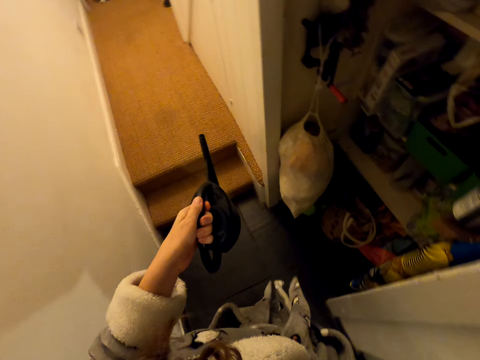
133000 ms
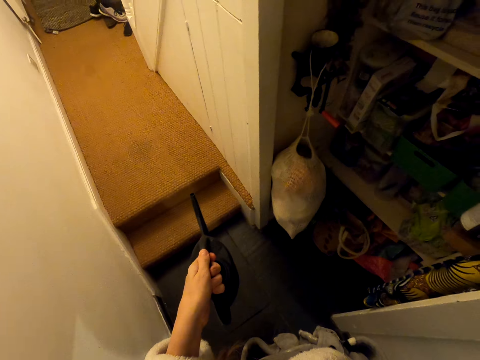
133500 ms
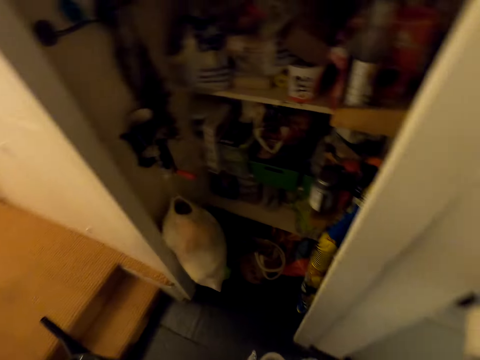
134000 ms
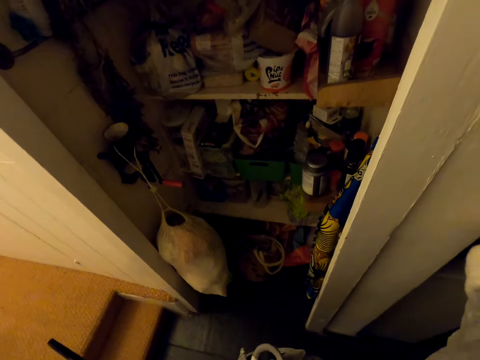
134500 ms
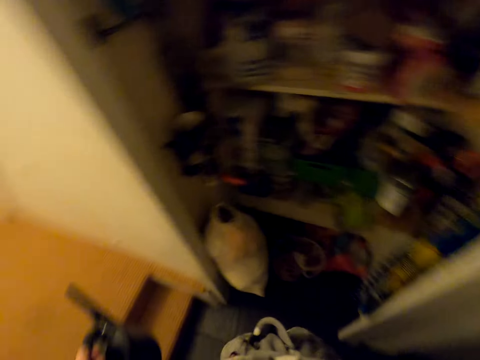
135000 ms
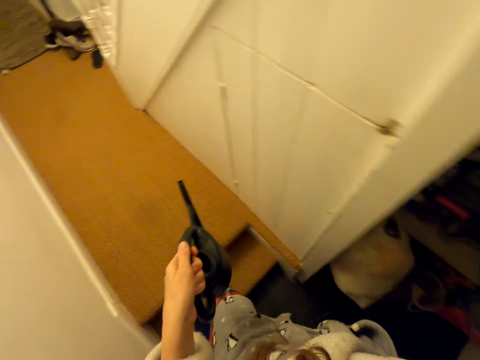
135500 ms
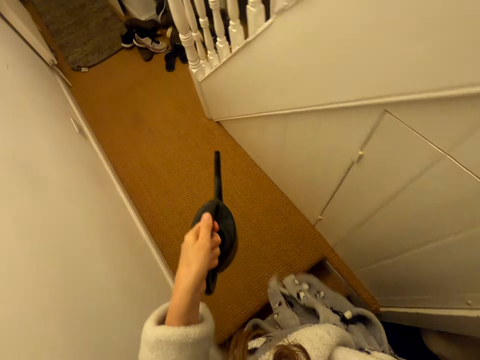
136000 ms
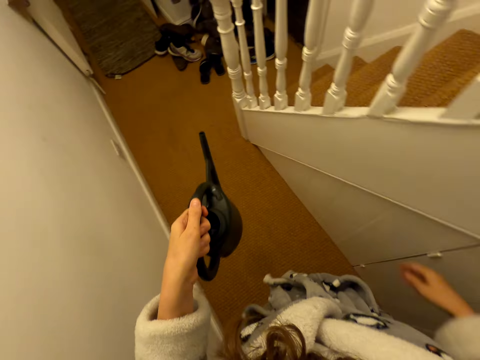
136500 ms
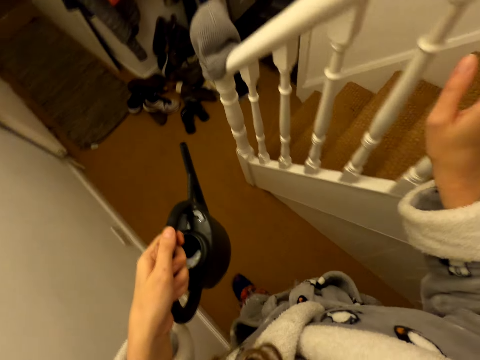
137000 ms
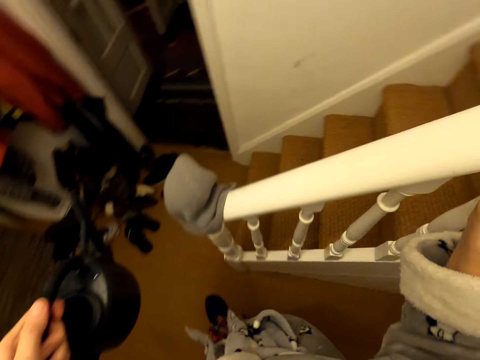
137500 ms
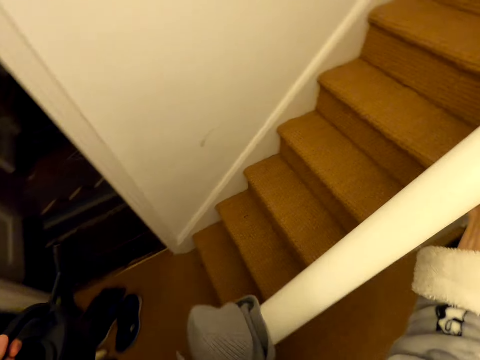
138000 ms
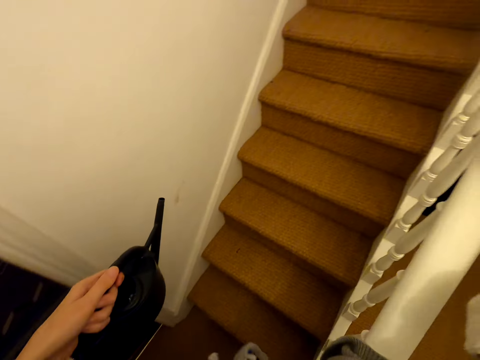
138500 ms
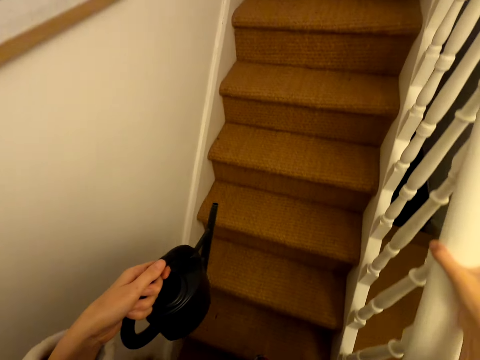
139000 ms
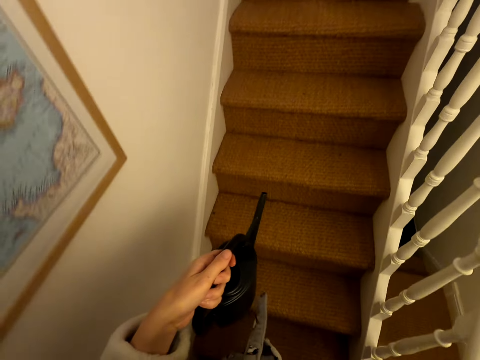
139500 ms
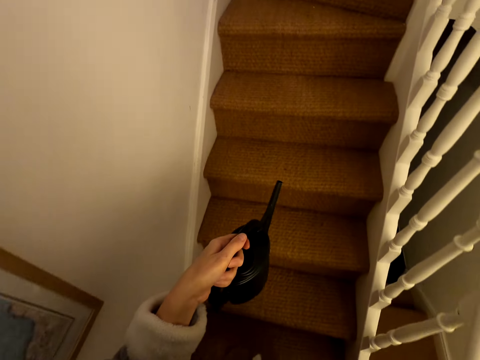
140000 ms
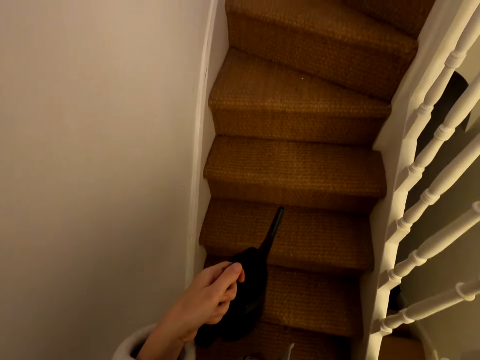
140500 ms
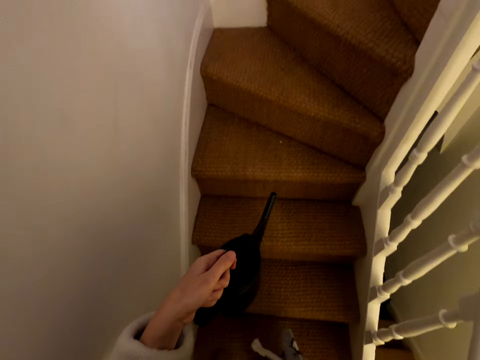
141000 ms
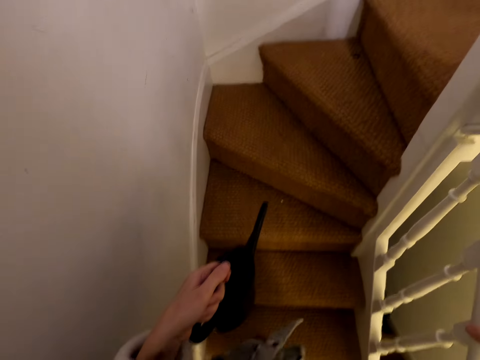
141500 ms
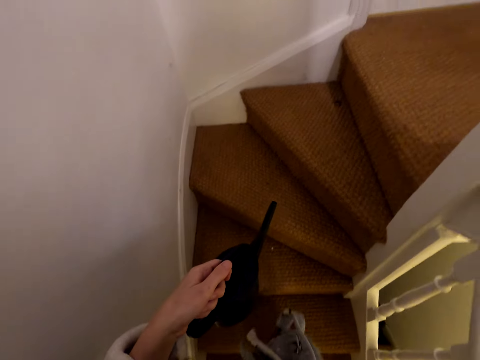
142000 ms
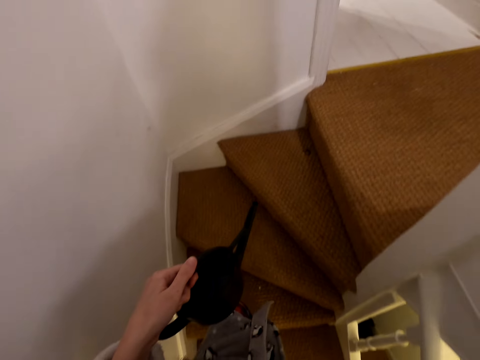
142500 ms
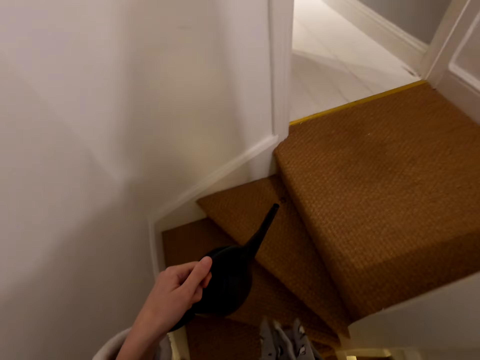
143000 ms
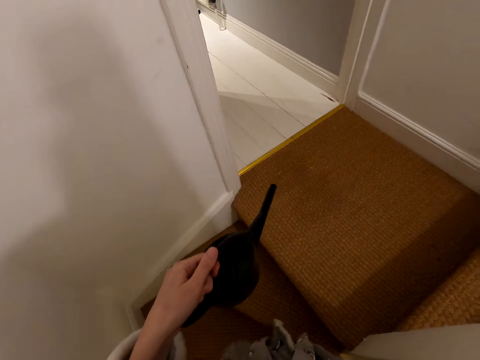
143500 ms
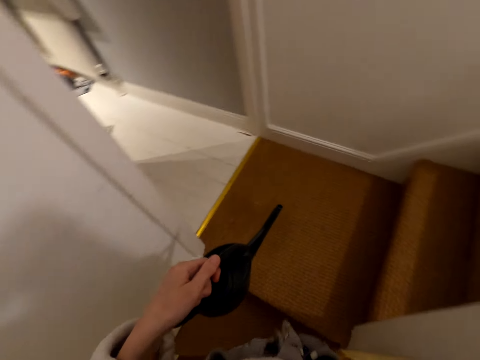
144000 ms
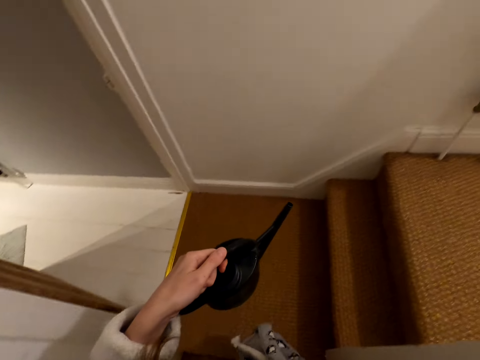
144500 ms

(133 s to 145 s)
The camera wearer moves the hand to switch off the light. They stand, walk around the house, and hold a baluster. They touch the pillar. They walk around the house and move the hand around the hand rail. They walk up the stairs.

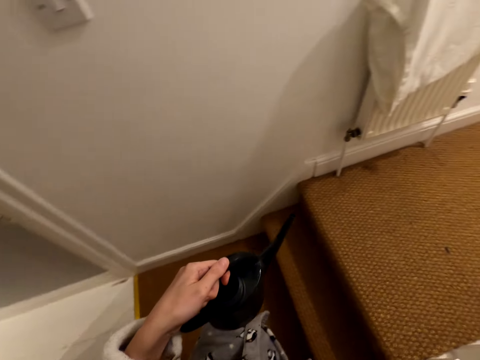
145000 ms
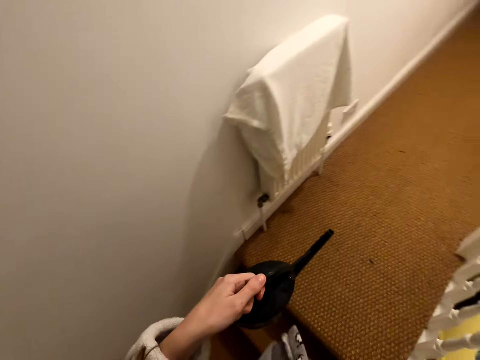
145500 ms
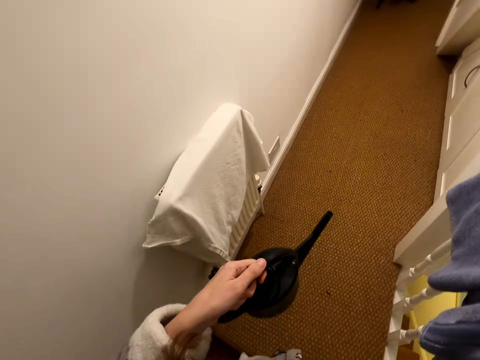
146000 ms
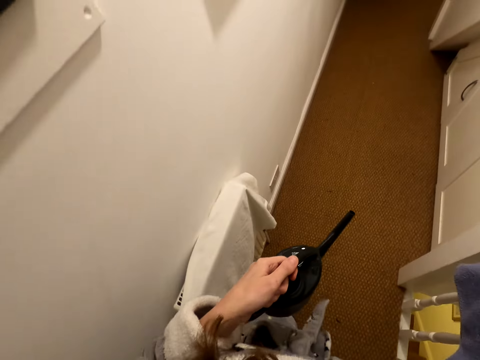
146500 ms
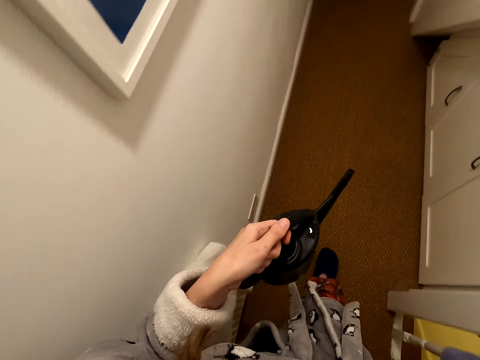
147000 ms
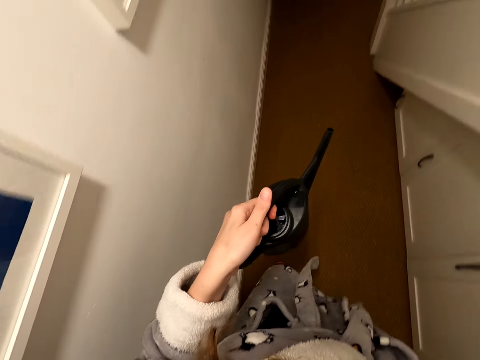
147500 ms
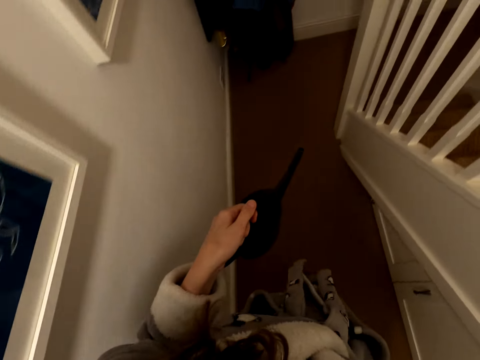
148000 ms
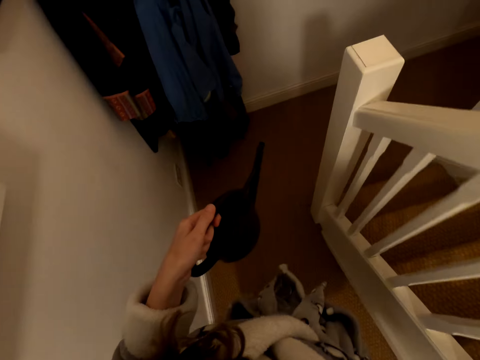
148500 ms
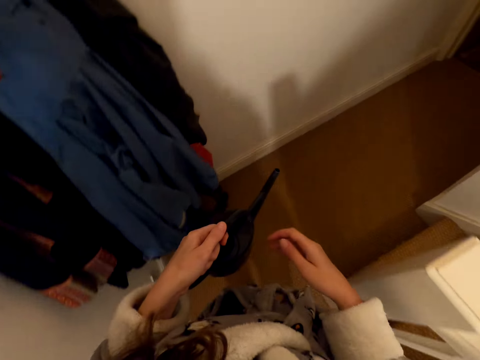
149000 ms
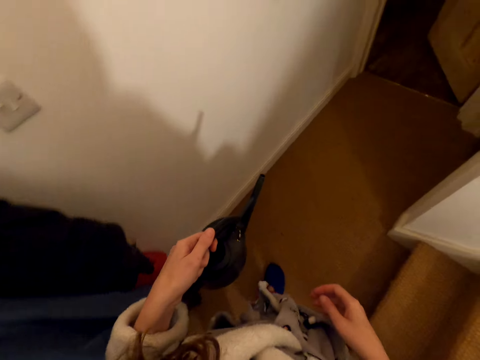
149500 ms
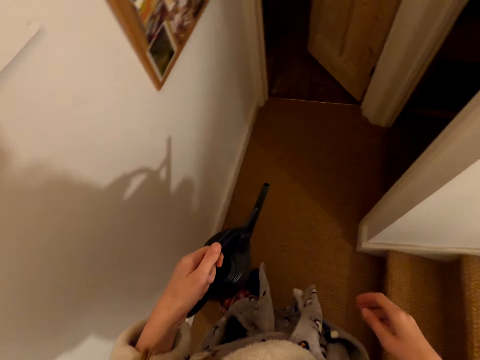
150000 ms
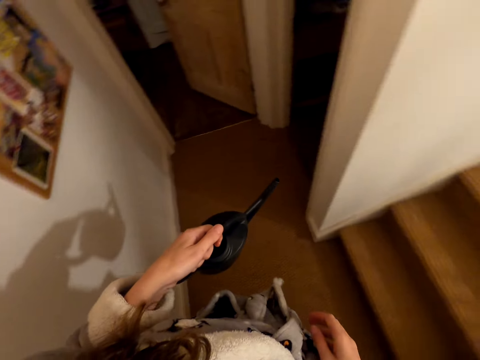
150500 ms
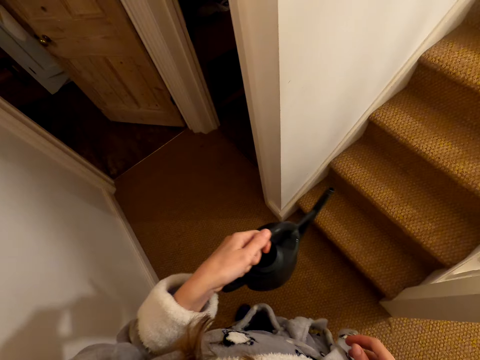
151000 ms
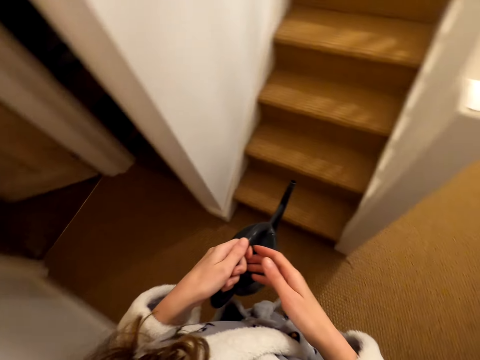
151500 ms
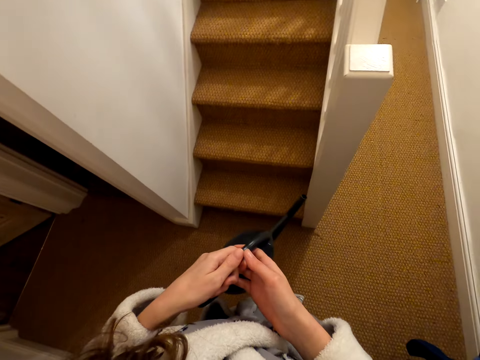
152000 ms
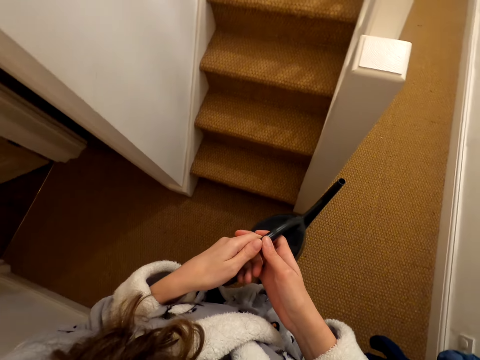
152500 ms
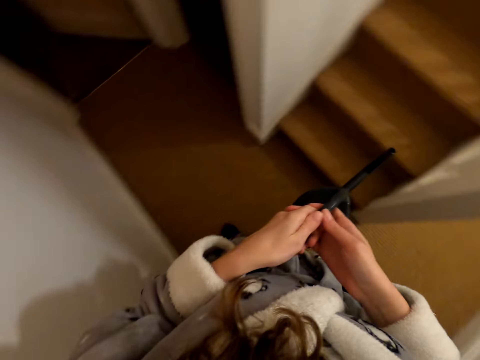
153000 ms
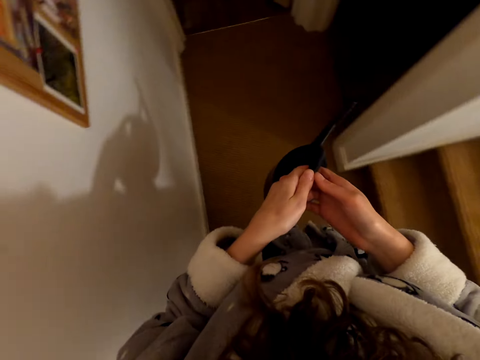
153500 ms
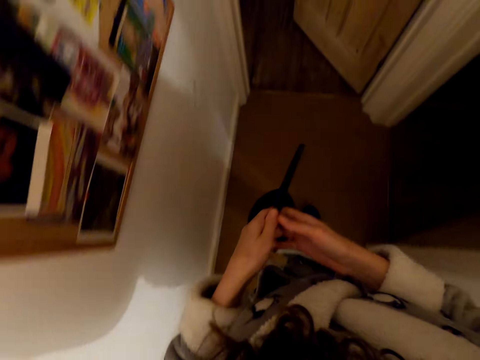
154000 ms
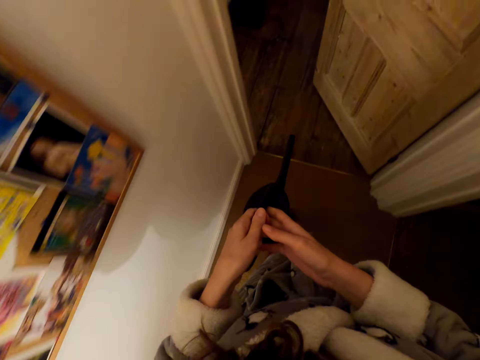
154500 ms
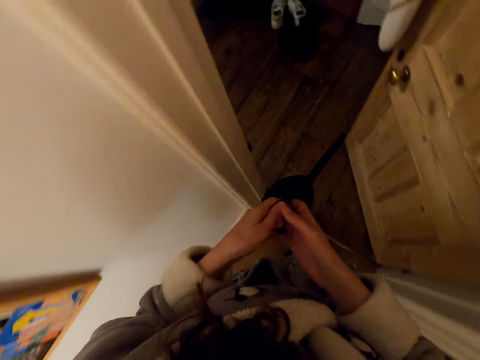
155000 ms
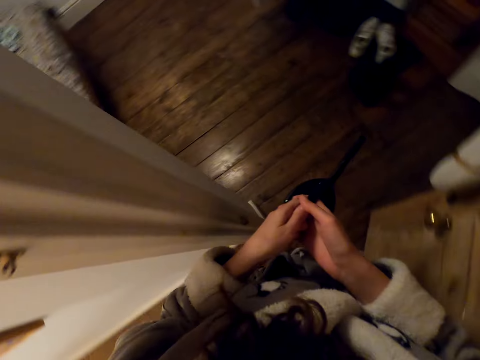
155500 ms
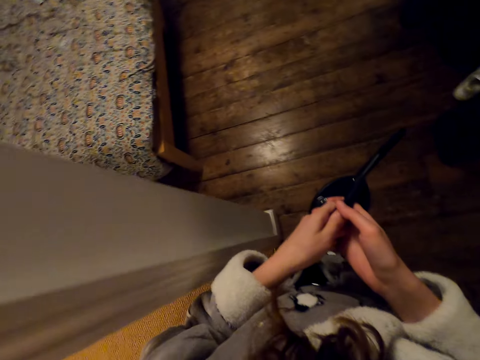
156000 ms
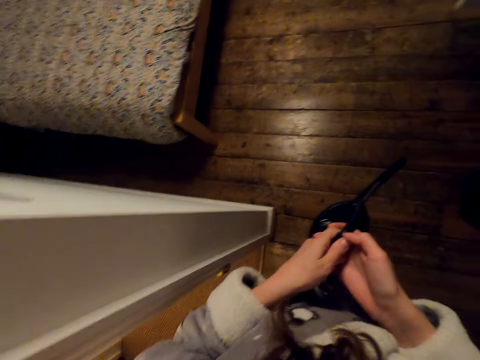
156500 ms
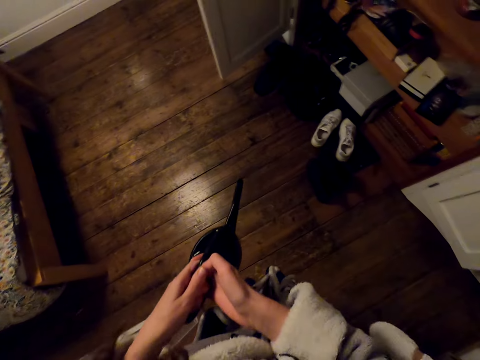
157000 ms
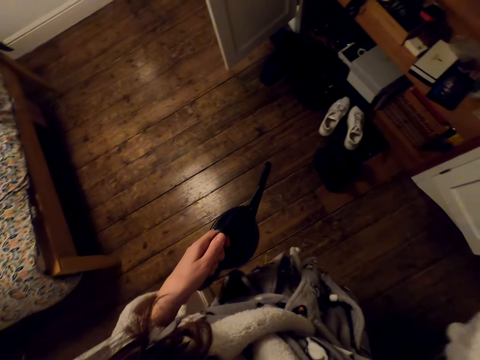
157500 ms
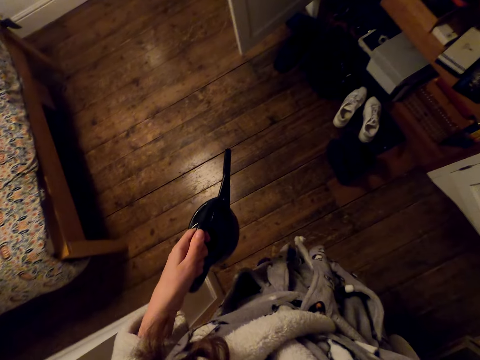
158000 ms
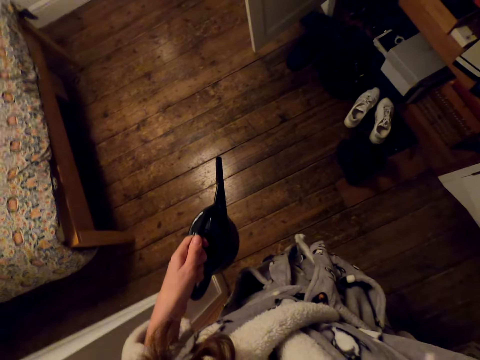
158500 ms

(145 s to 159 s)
The camera wearer walks around the landing. They hold the watering pot with two hands. They walk around the house. They move the hand up to something.
